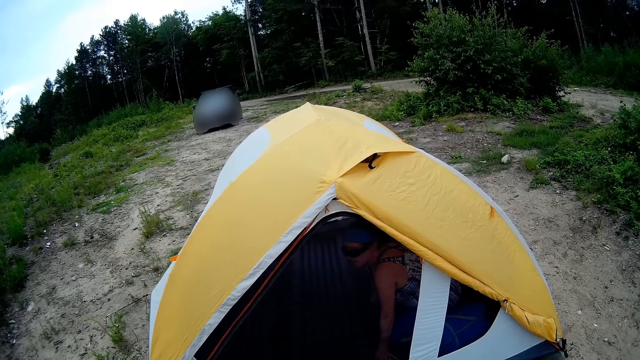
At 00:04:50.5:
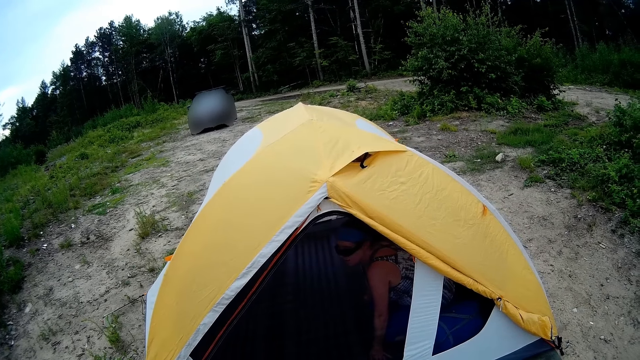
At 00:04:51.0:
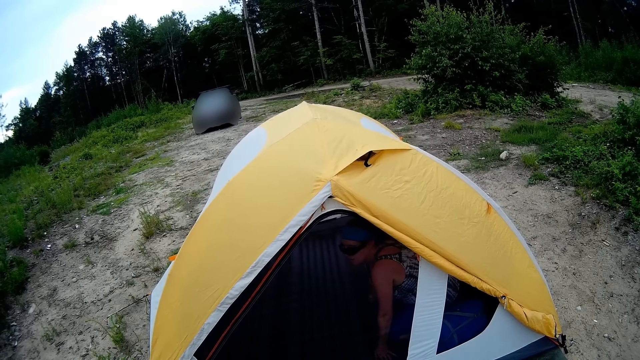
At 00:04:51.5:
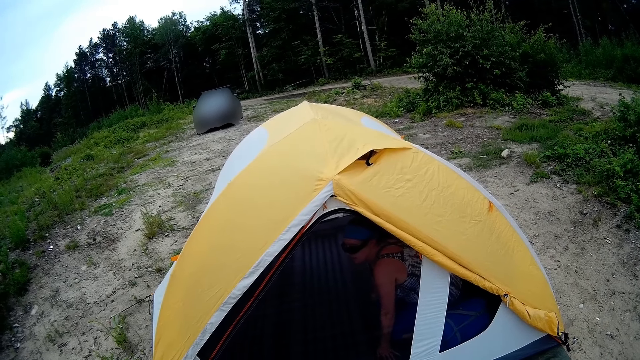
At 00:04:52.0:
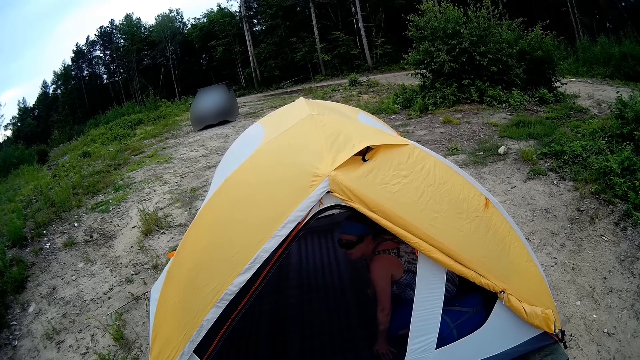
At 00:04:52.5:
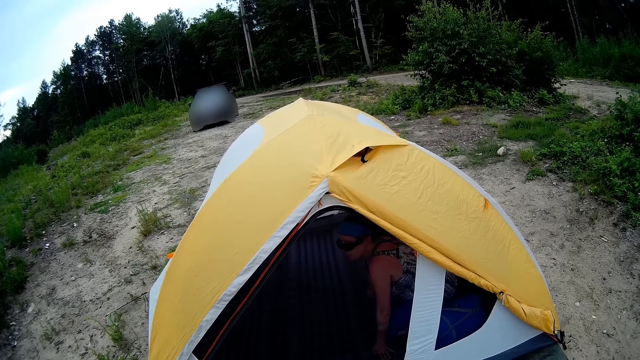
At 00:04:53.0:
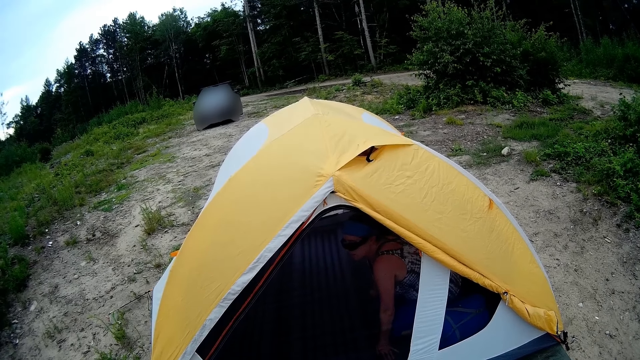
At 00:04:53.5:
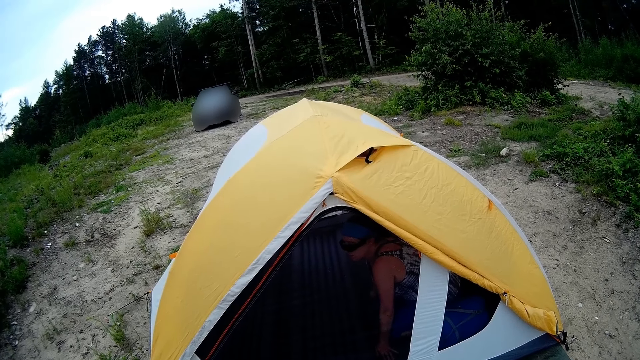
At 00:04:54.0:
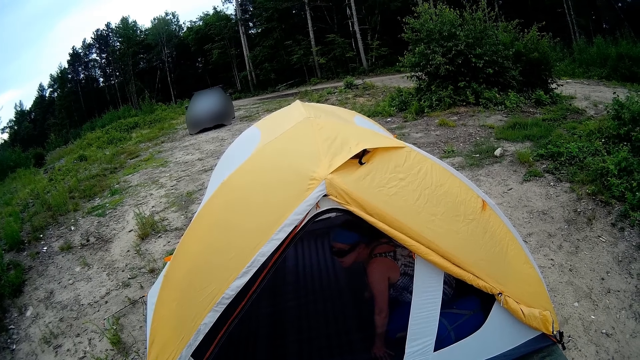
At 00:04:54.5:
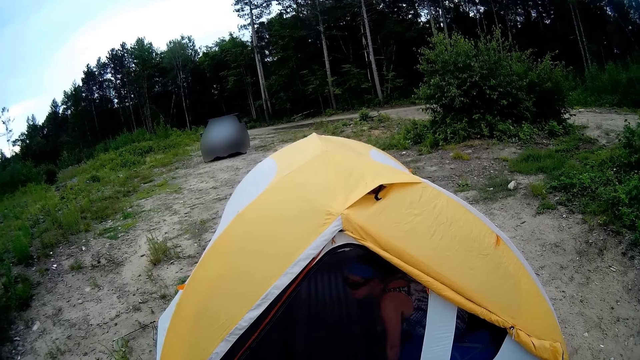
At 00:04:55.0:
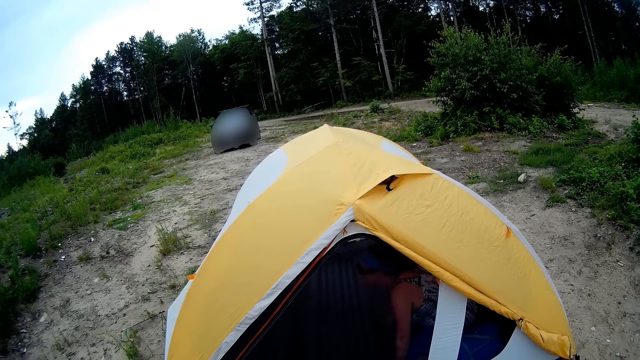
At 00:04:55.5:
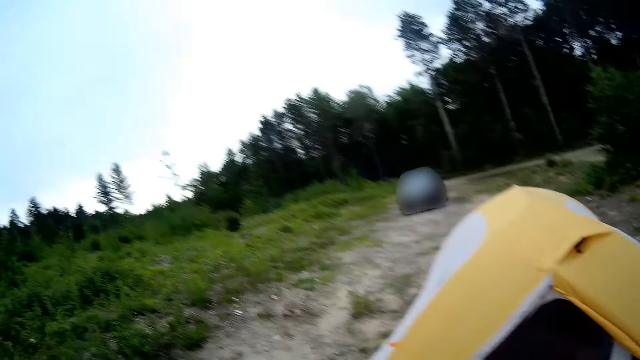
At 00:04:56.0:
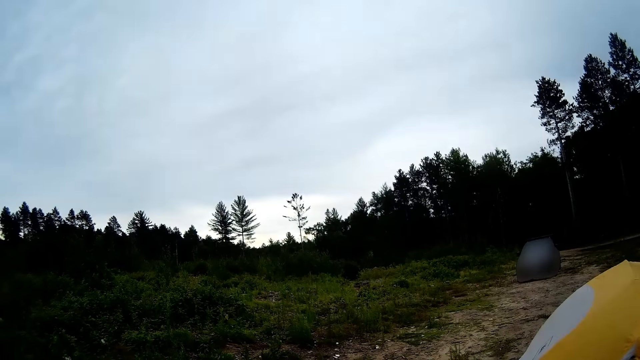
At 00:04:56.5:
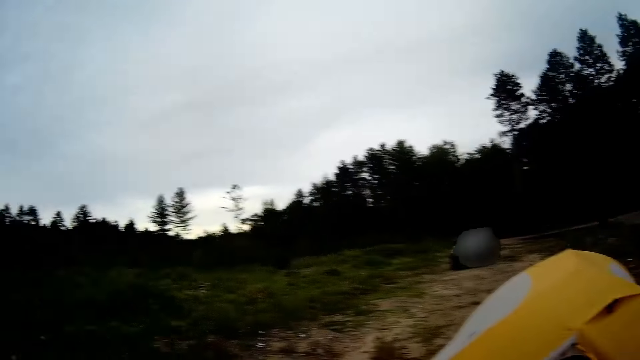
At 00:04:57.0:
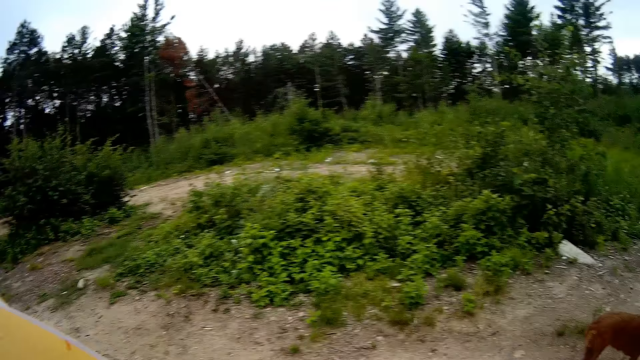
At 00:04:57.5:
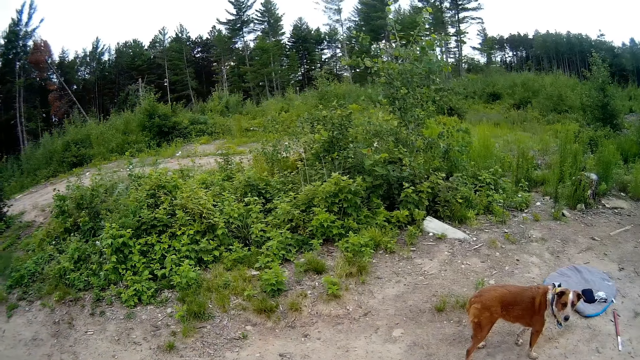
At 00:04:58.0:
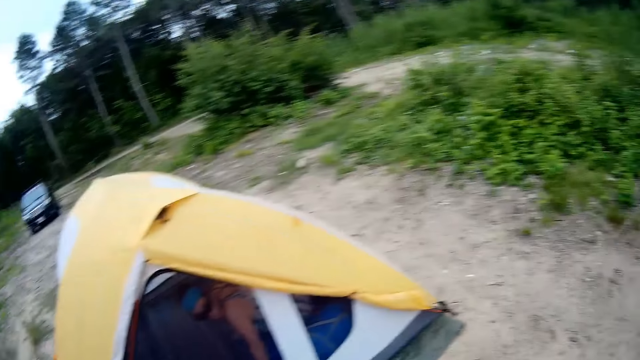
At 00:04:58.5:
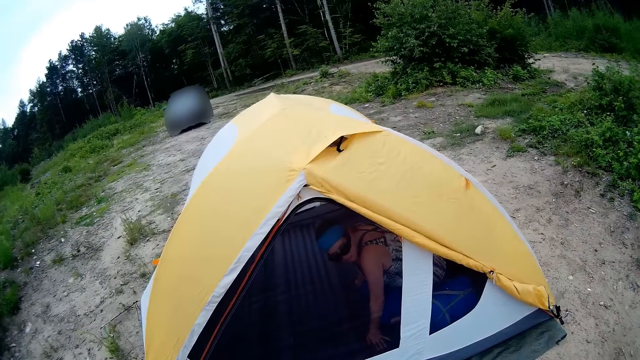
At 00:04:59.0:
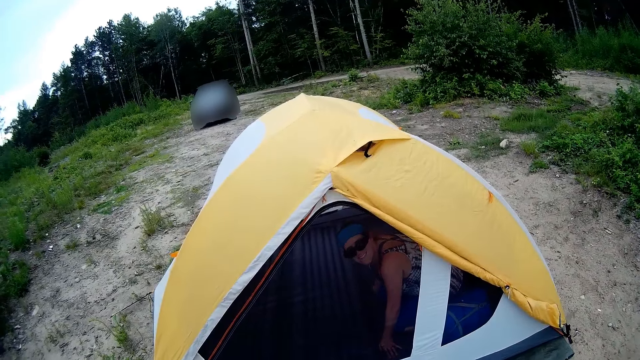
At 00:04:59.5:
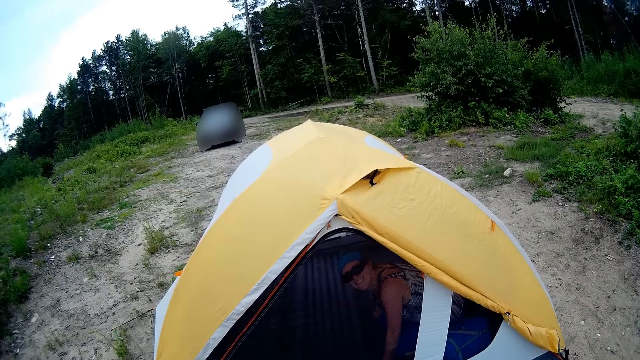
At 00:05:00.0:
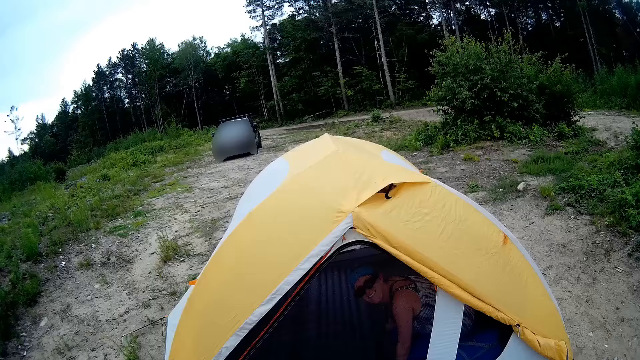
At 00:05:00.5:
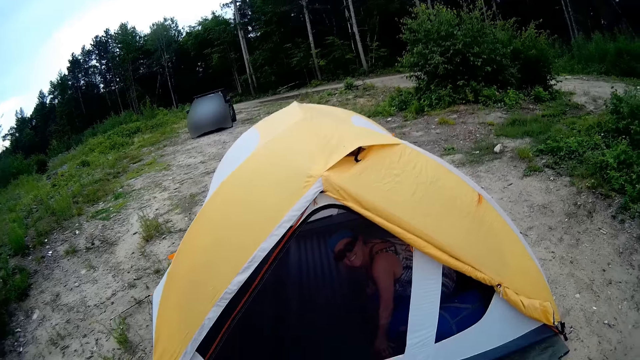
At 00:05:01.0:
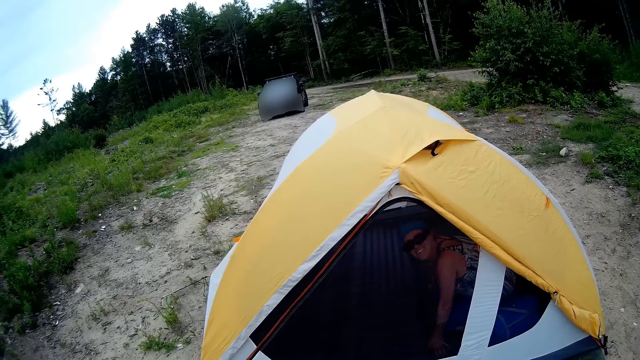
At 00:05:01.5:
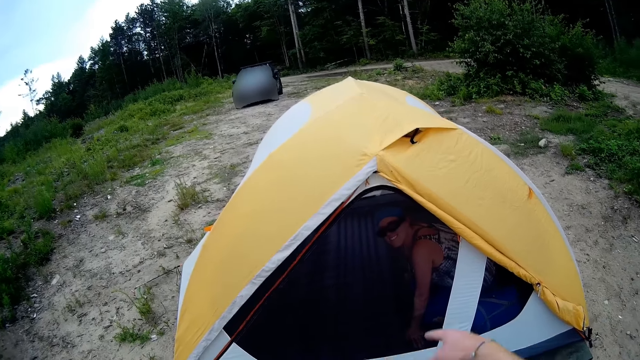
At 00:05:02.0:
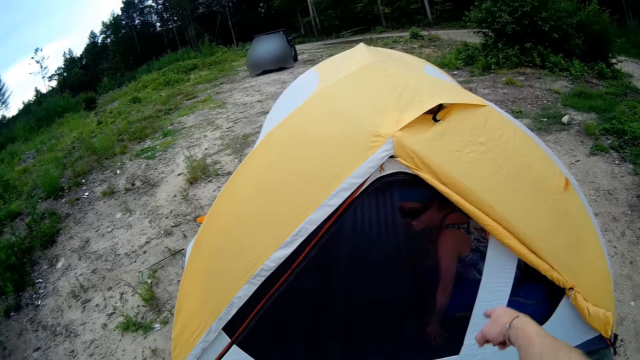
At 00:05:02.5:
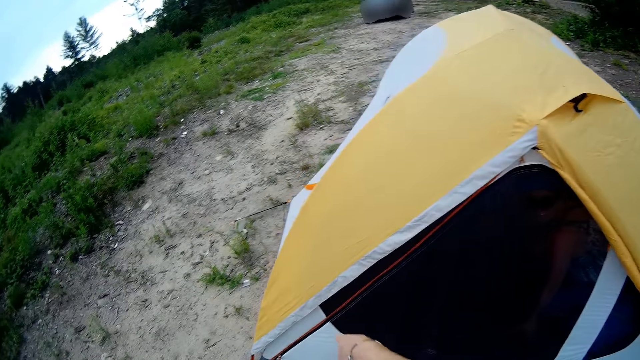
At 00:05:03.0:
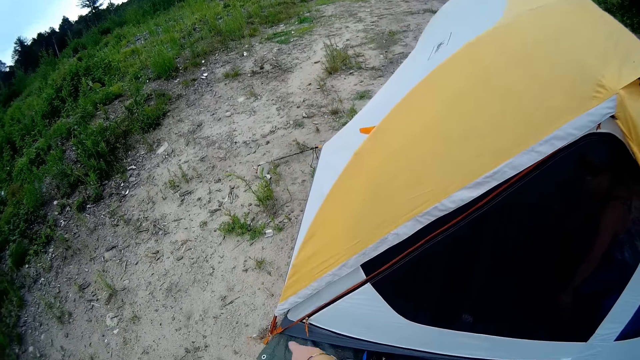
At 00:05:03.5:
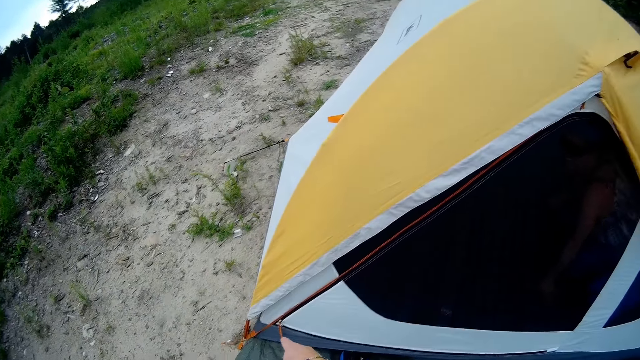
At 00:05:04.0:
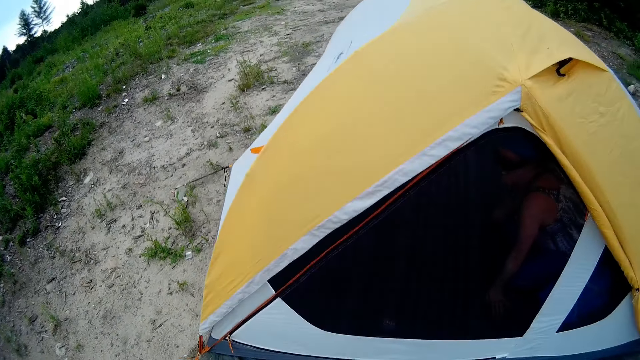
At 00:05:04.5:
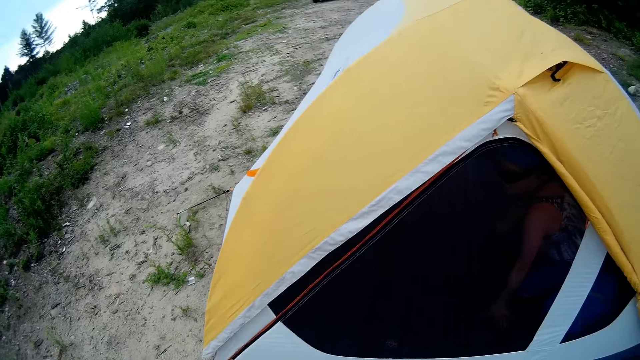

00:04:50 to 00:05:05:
A person talks to the camera wearer. The camera wearer looks around the field. They stare at the person inside the tent. They talk to the person inside the tent. They point at the tent.

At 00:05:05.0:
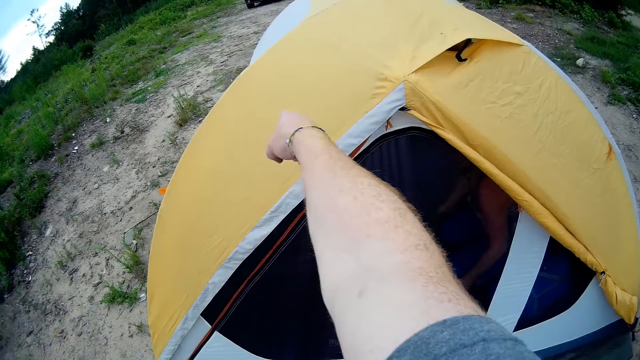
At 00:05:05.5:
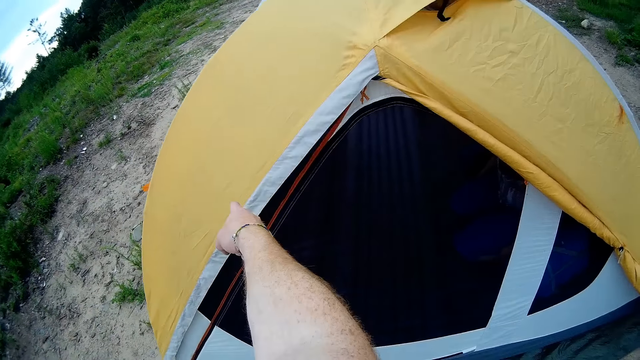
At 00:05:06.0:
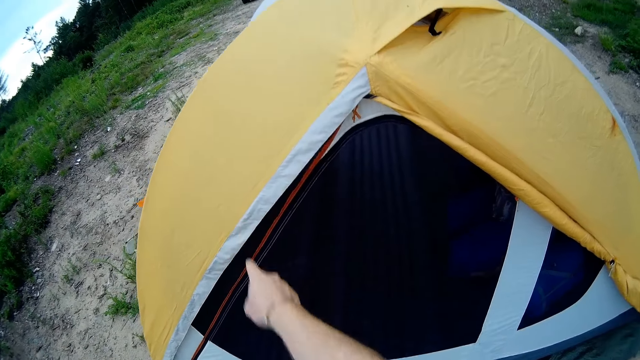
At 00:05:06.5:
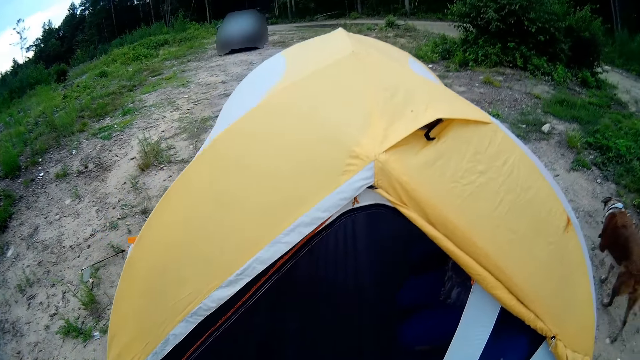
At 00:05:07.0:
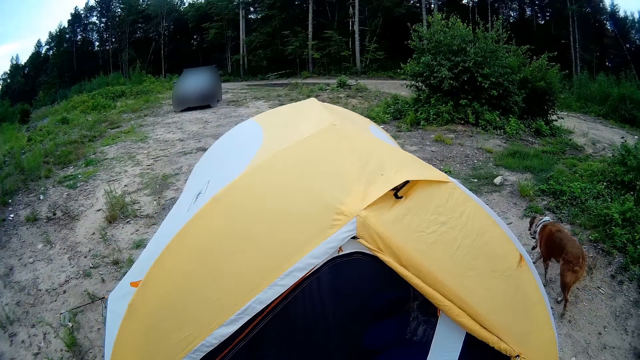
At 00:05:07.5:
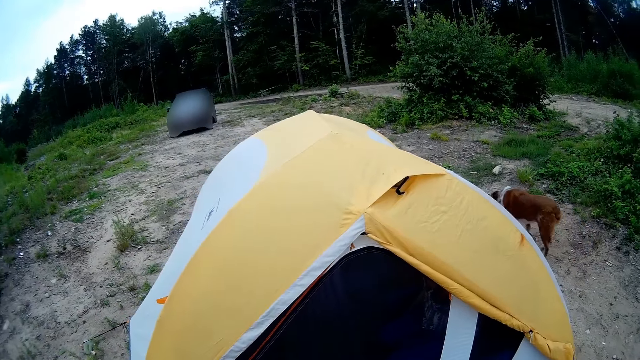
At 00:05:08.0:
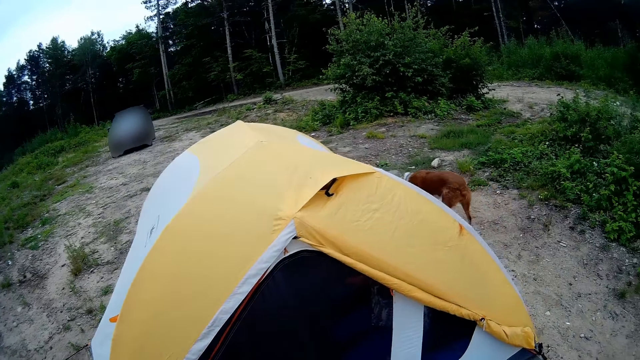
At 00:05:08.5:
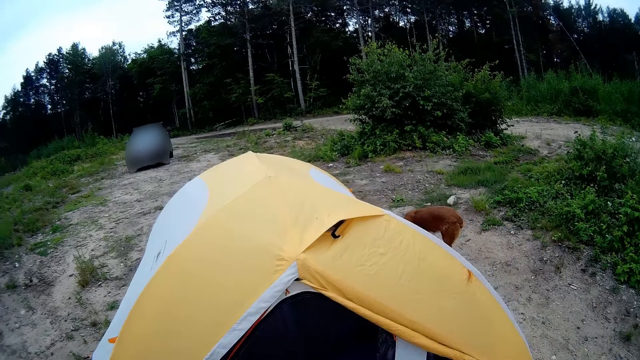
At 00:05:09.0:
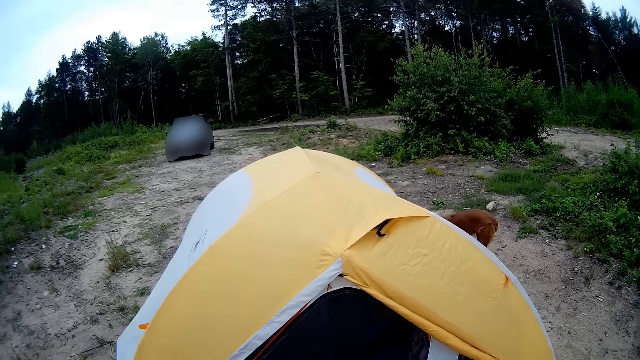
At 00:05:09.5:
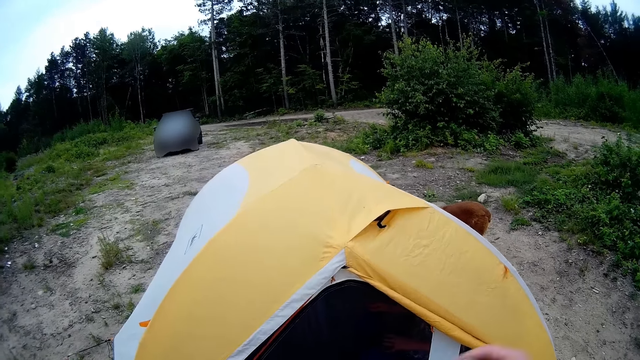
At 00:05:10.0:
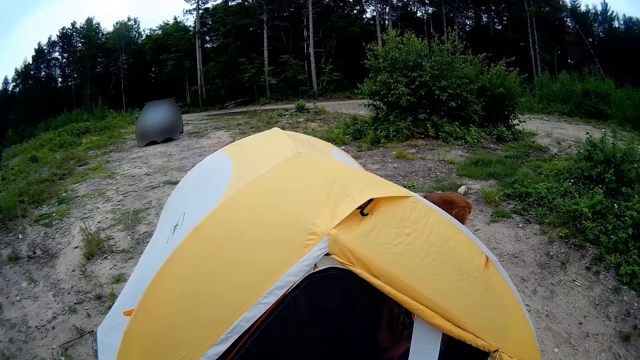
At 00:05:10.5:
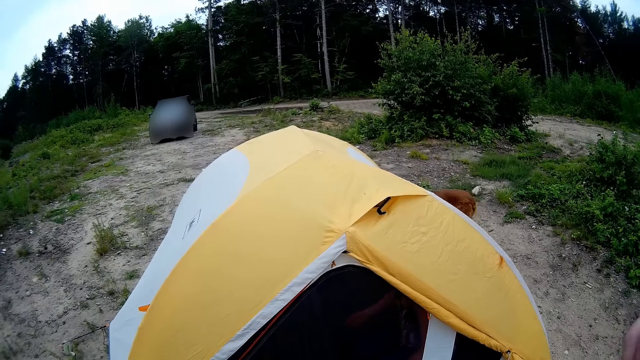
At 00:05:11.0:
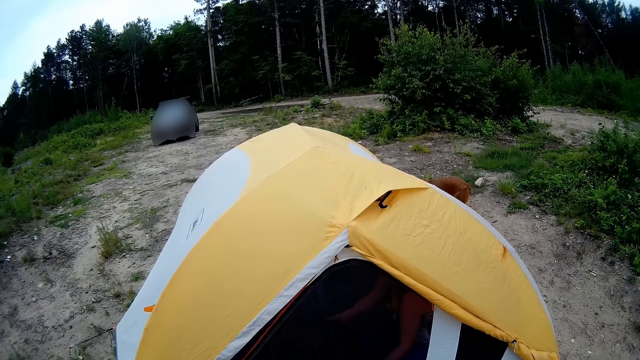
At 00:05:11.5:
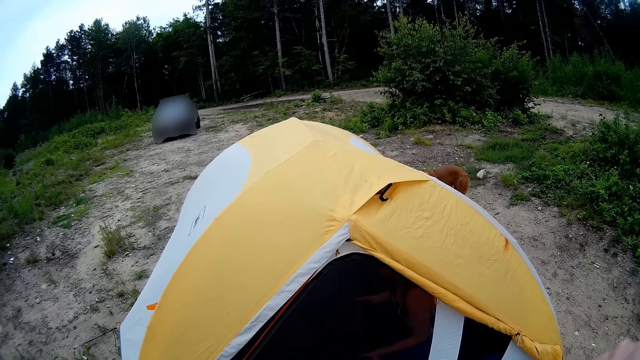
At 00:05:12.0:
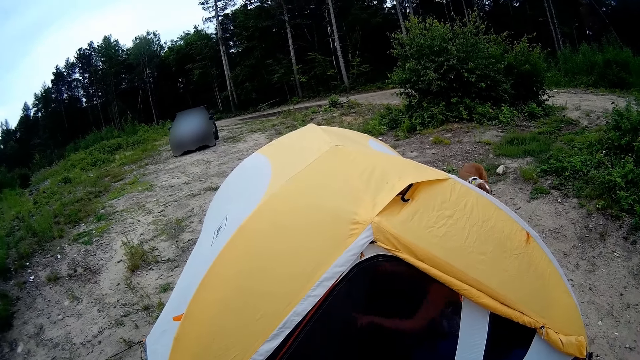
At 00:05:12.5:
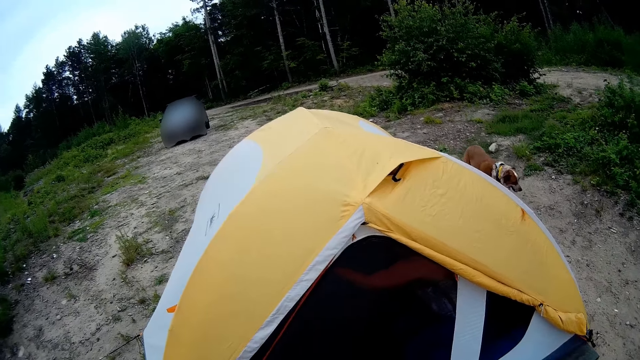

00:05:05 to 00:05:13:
The camera wearer stares at the tent. They talk to the person inside the tent.
